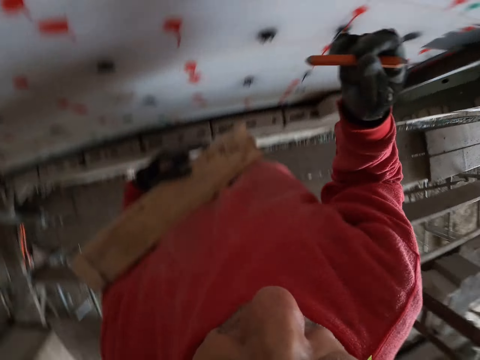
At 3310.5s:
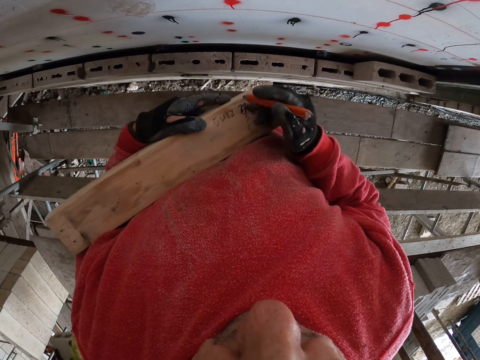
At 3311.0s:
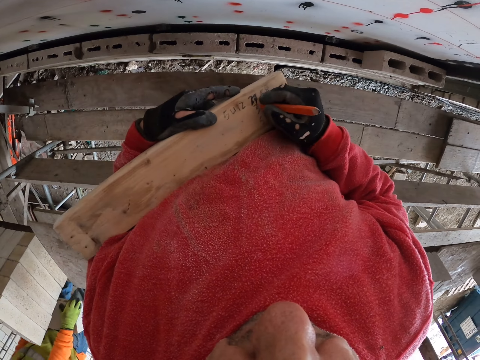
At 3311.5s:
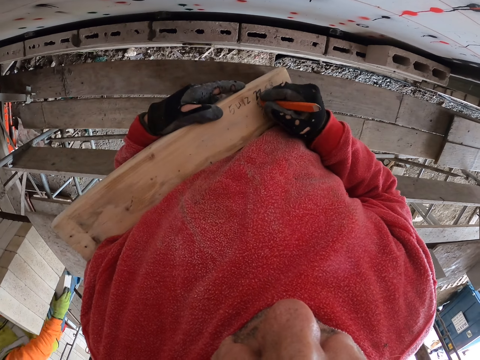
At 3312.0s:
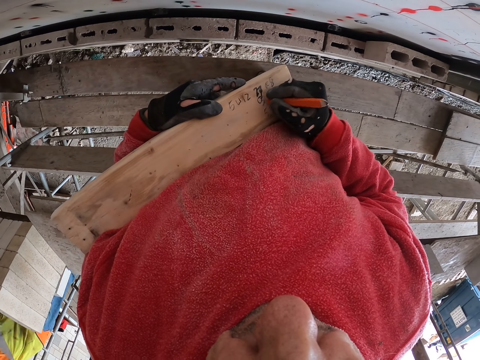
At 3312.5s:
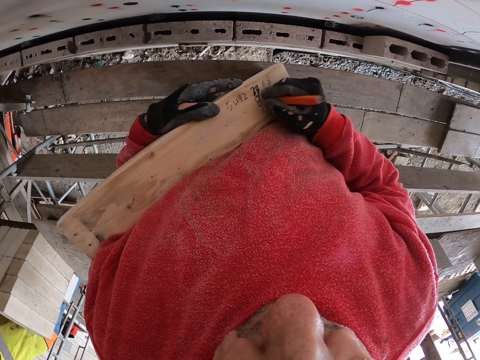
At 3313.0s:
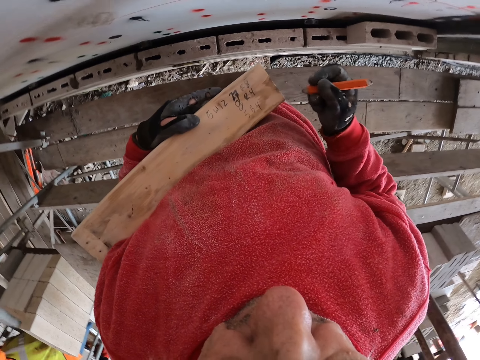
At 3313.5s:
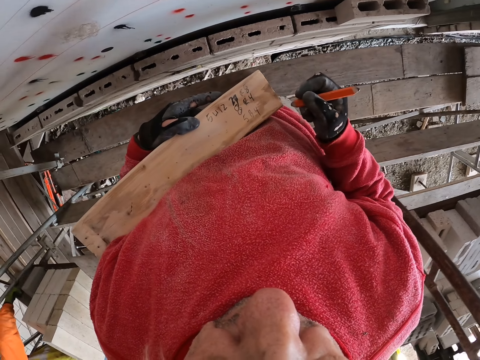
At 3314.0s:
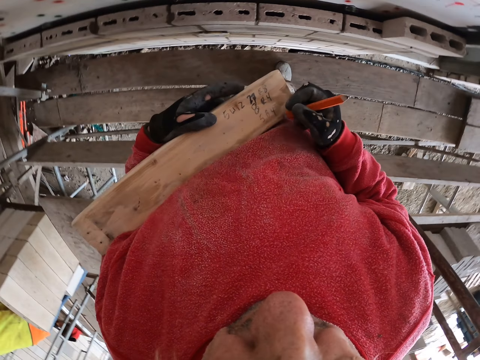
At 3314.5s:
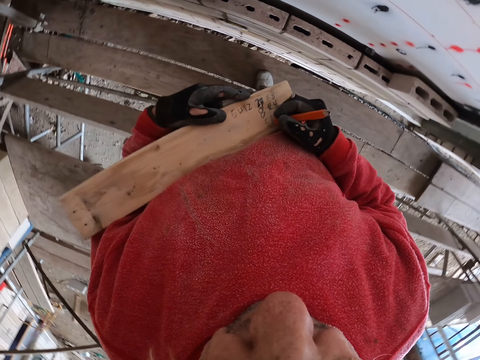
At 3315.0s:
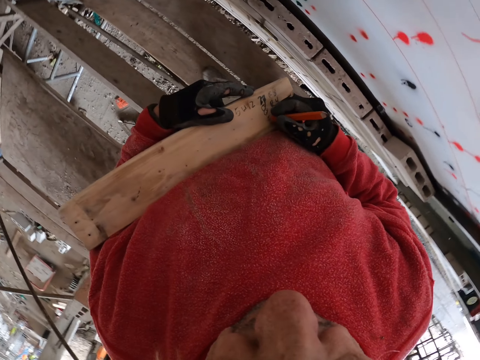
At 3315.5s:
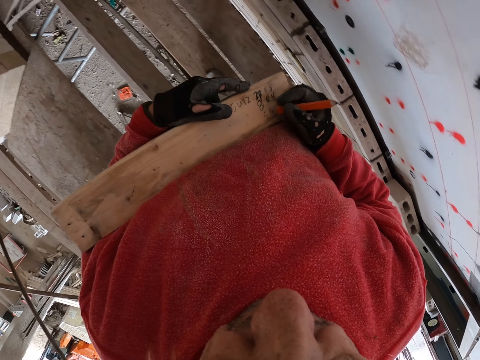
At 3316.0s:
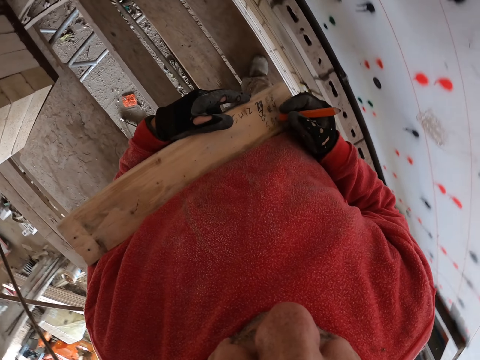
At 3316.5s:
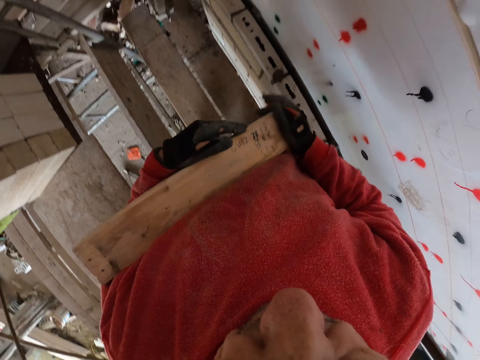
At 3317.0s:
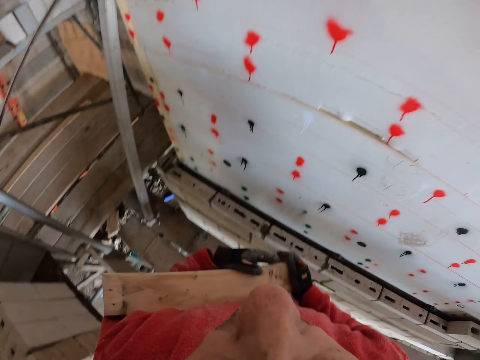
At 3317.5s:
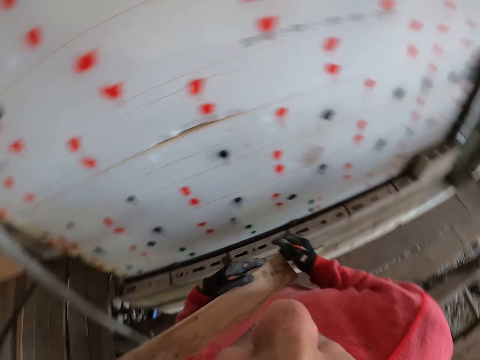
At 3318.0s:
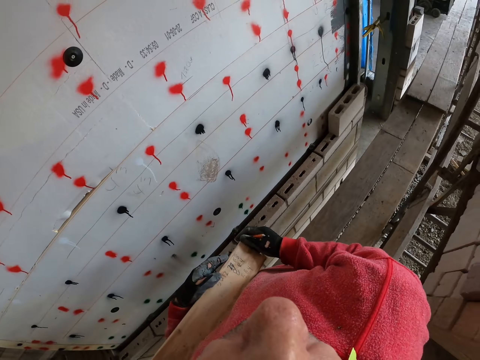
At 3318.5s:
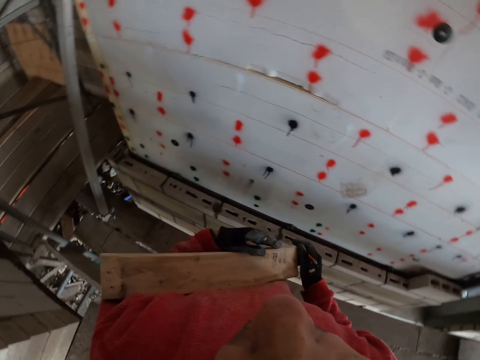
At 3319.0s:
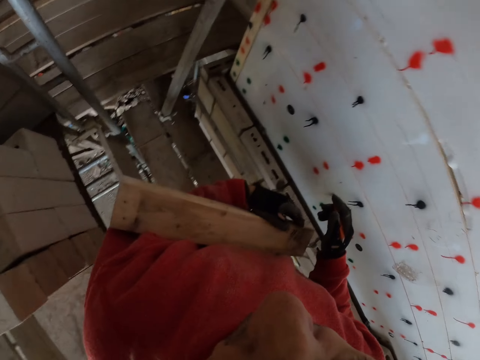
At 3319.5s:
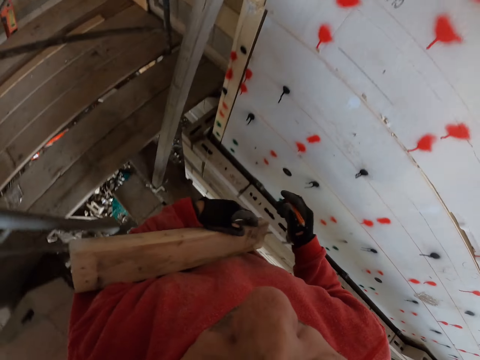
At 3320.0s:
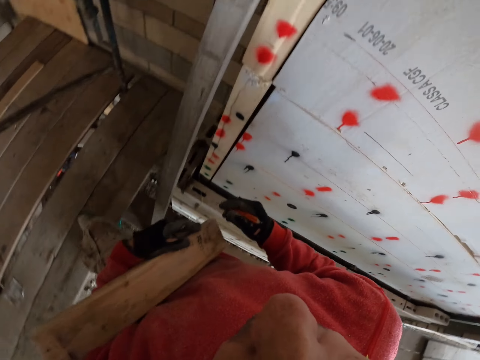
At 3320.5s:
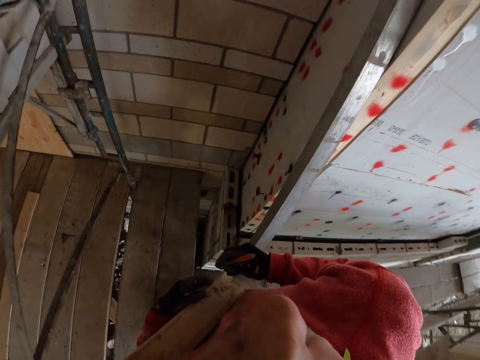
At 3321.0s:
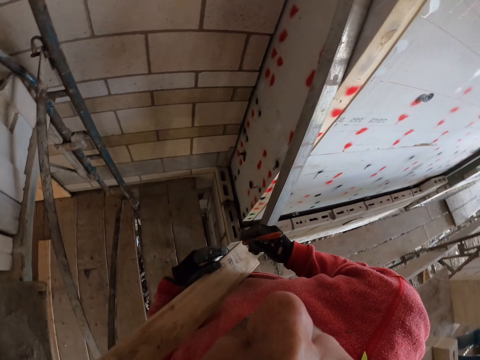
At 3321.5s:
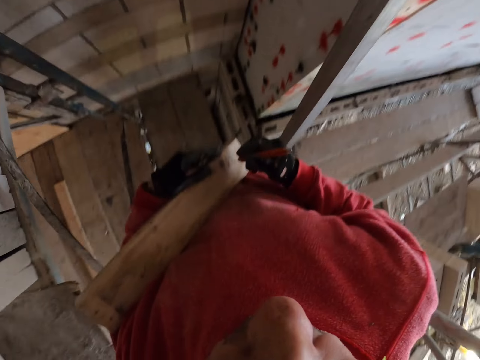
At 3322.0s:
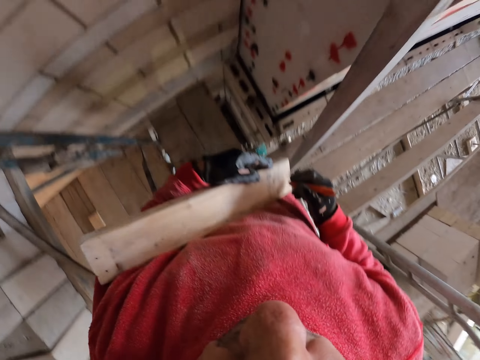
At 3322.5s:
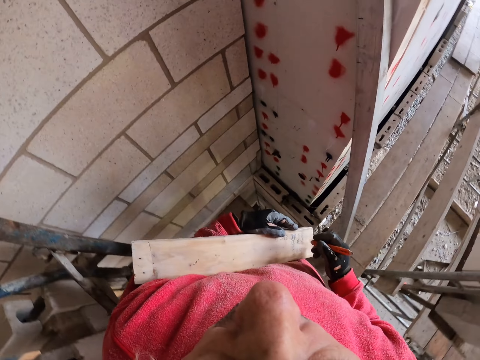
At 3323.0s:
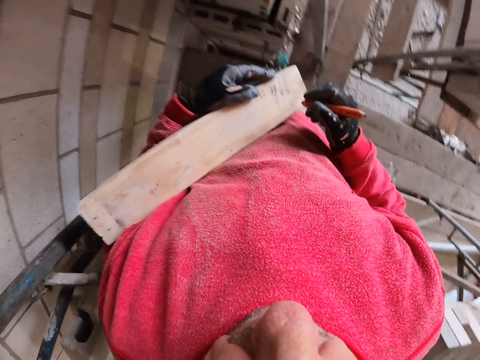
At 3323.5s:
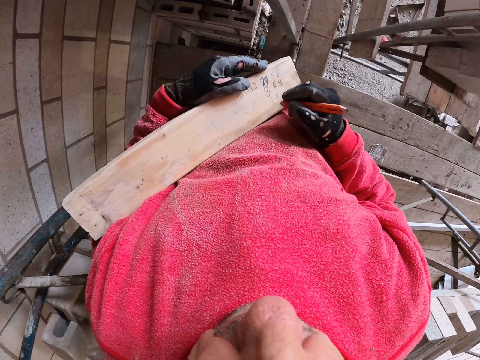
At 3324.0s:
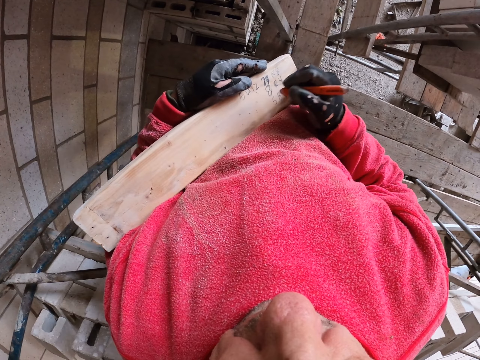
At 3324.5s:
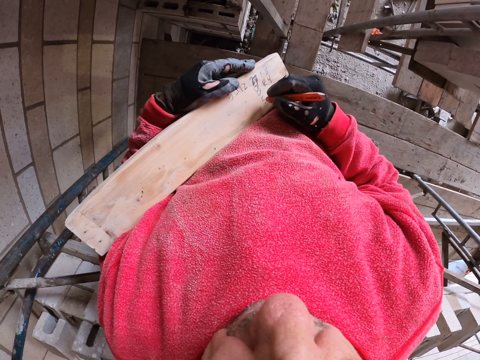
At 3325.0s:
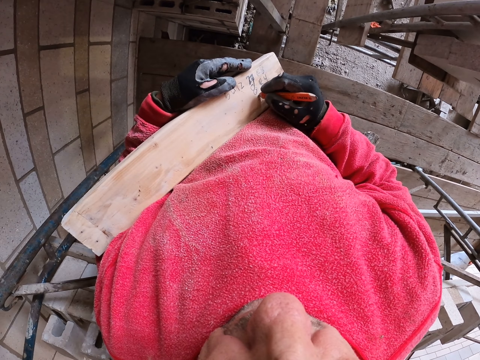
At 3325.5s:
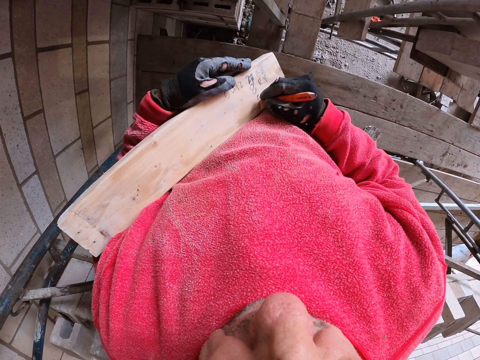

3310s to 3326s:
The camera wearer writes on the wood. They touch the pen. They walk.

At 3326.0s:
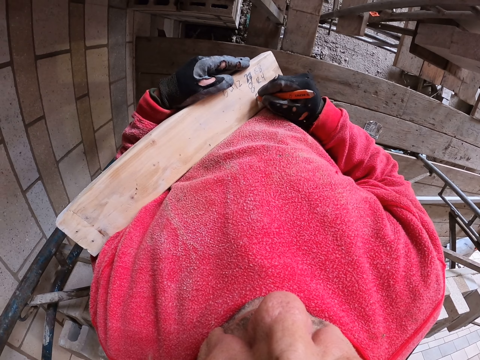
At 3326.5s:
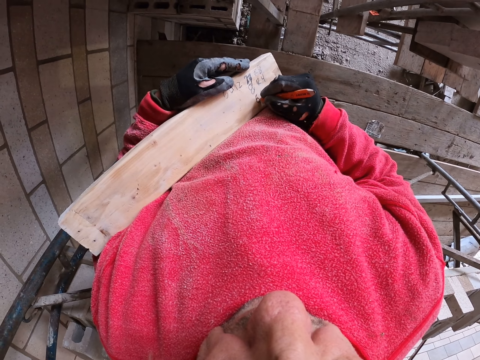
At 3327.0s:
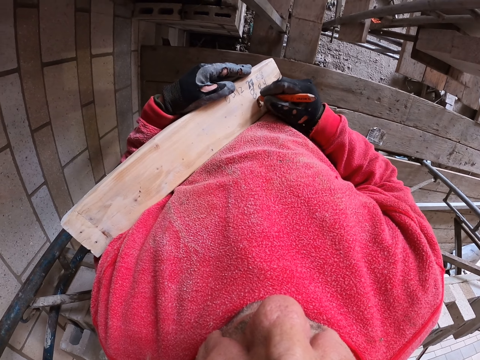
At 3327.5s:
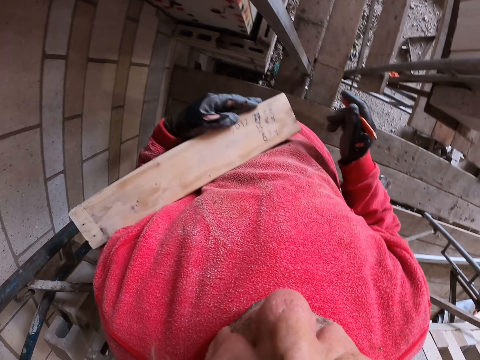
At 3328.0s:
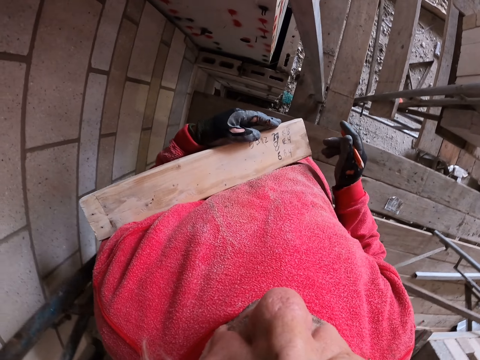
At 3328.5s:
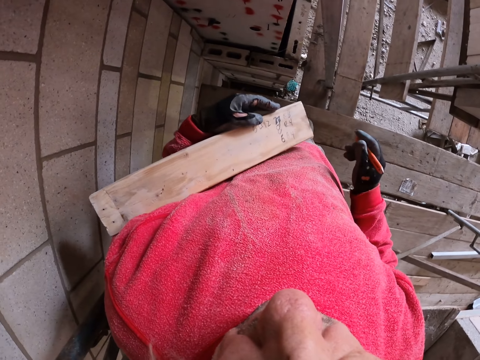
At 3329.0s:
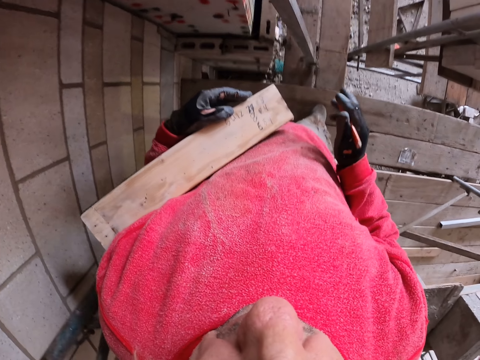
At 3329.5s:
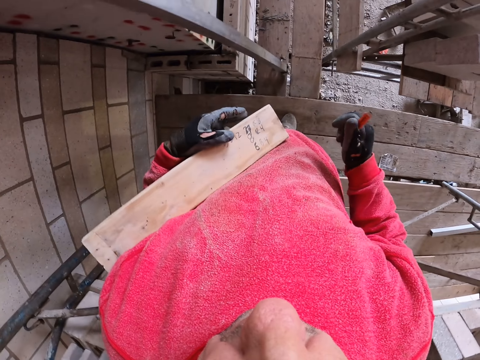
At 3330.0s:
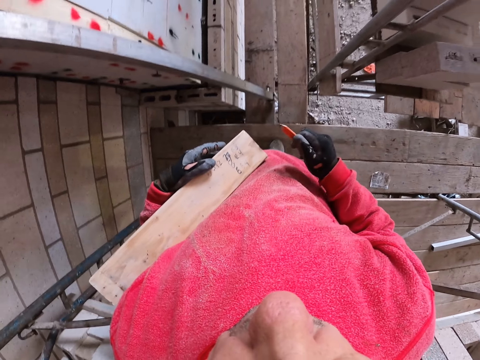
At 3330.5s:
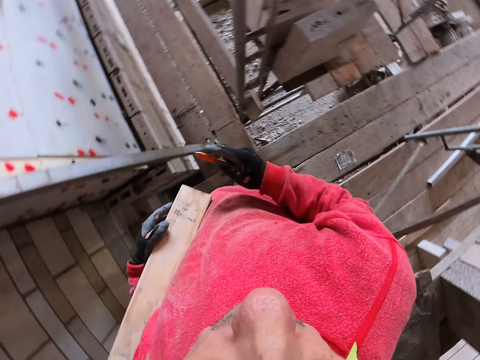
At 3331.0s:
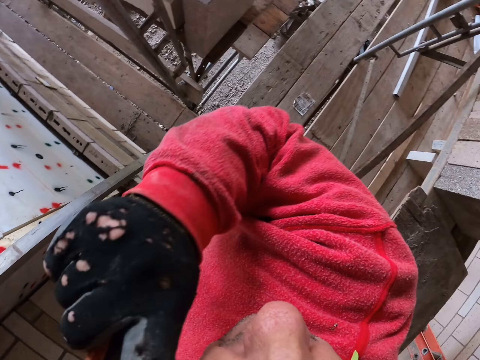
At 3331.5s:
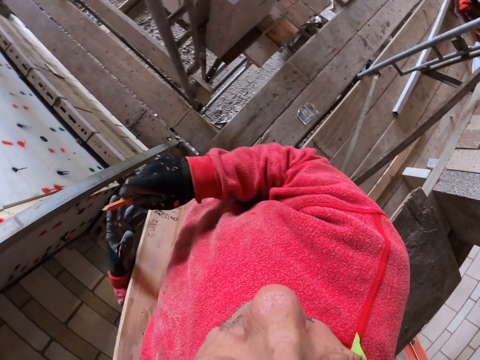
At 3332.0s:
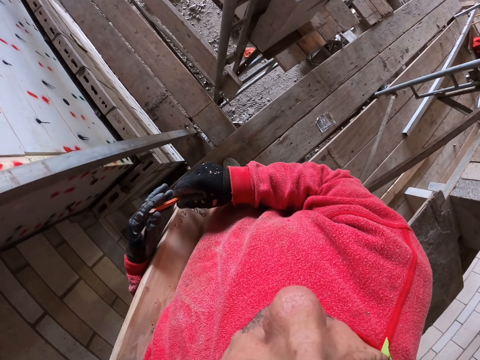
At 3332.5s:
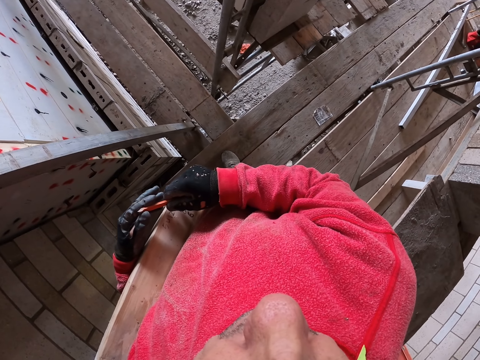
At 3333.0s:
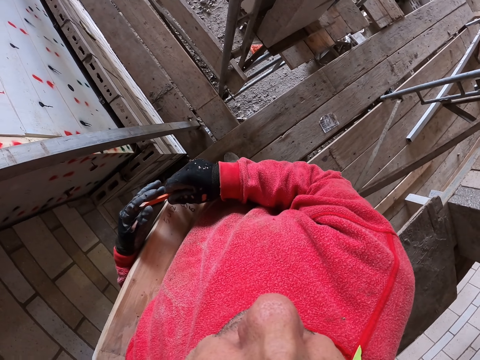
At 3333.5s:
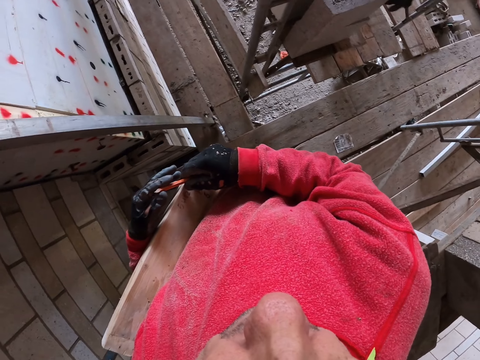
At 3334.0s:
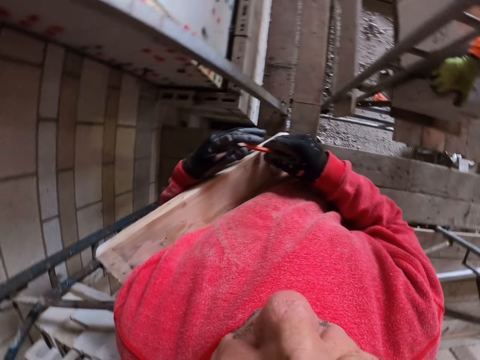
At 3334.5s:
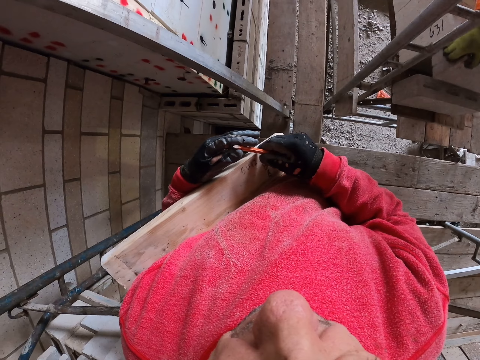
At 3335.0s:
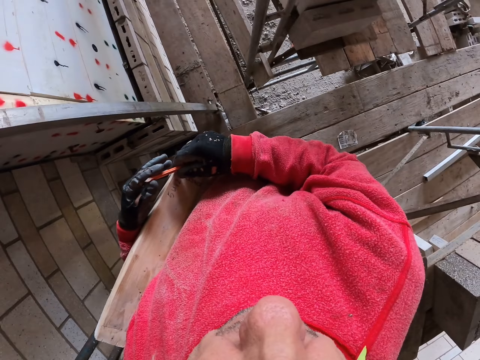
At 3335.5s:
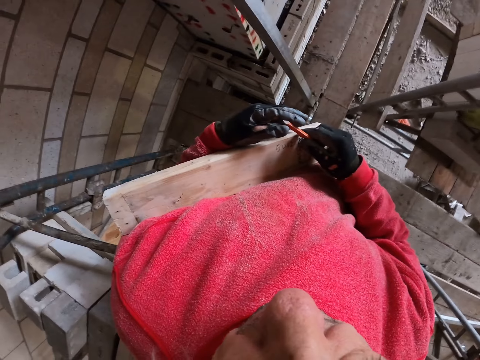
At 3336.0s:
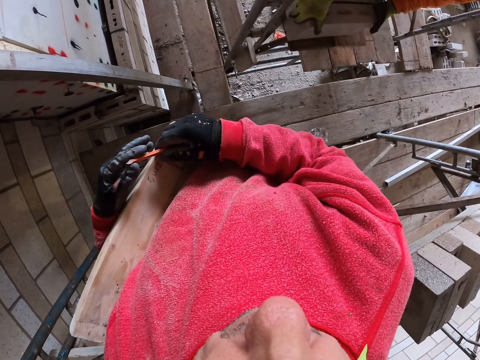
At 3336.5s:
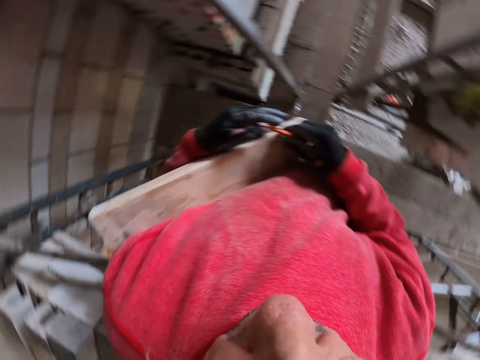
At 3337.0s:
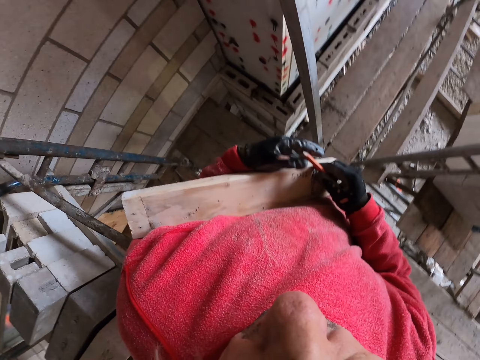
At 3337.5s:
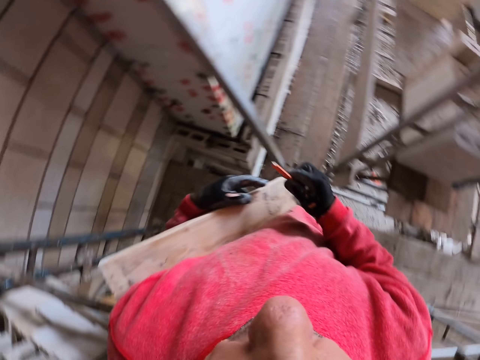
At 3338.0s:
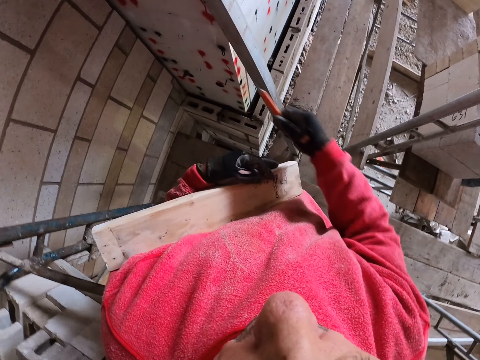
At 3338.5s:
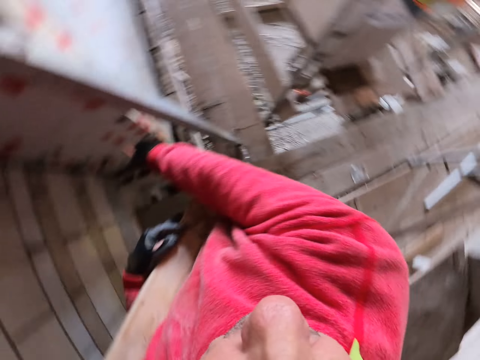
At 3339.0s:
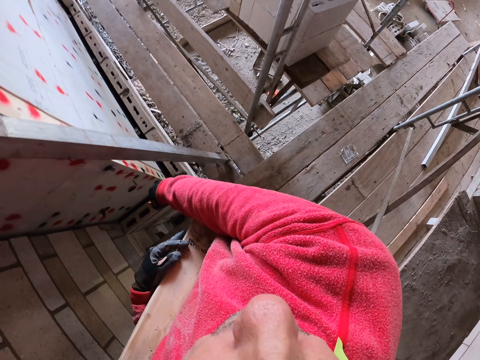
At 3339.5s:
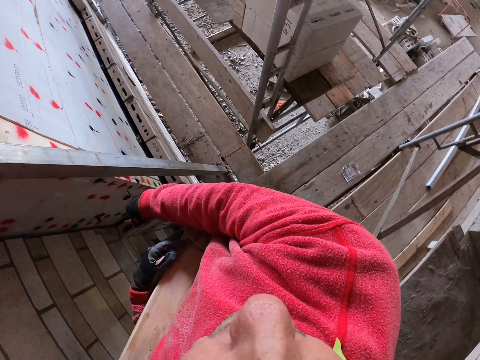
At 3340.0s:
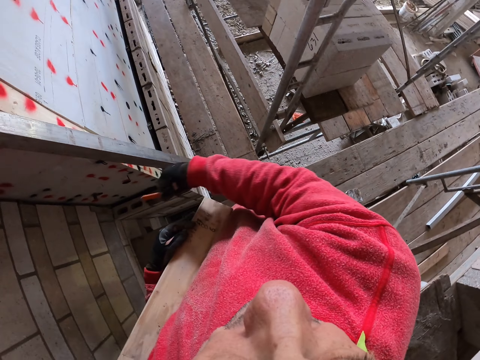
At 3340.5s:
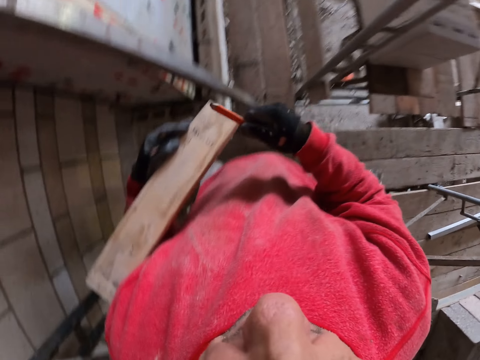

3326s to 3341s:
The camera wearer raises a hand up.
